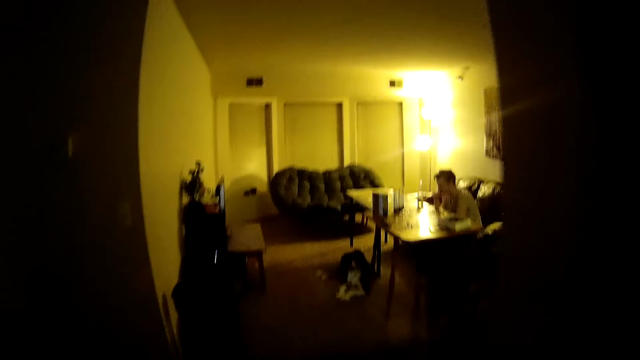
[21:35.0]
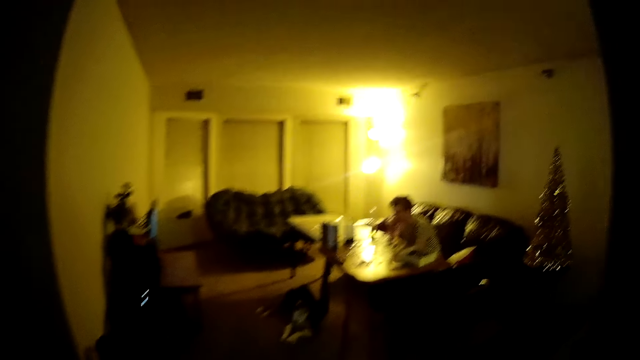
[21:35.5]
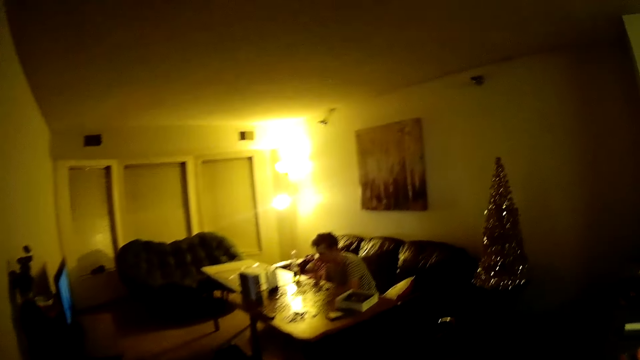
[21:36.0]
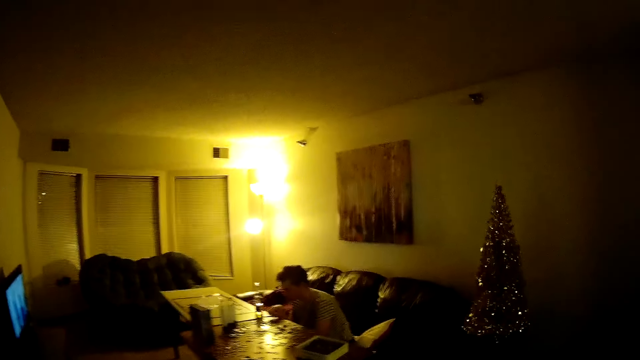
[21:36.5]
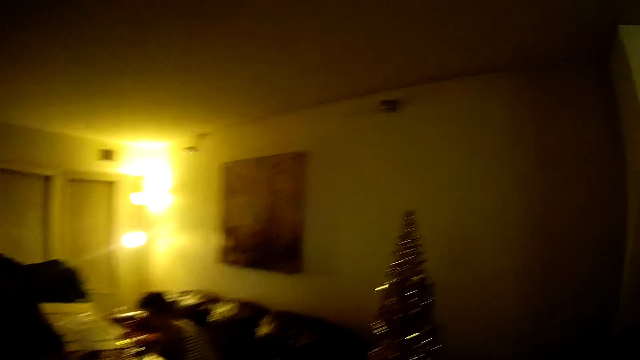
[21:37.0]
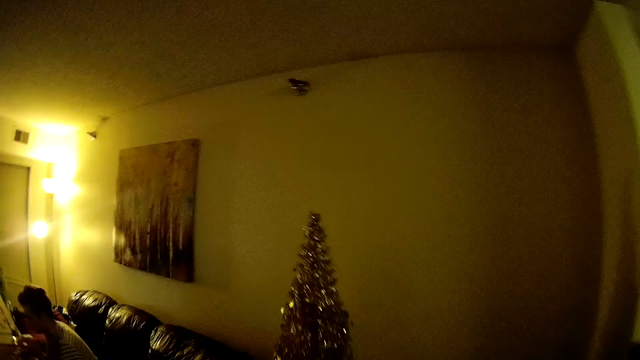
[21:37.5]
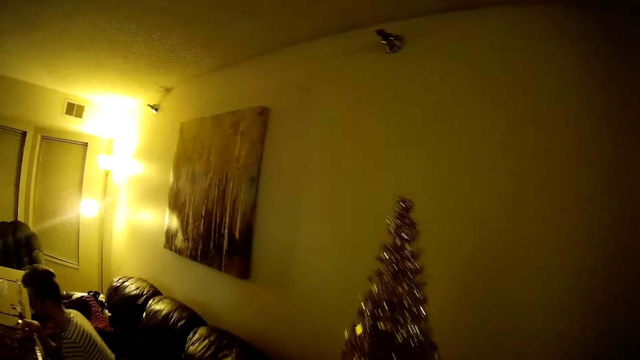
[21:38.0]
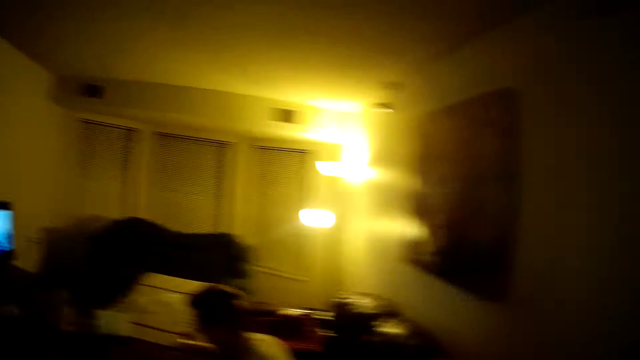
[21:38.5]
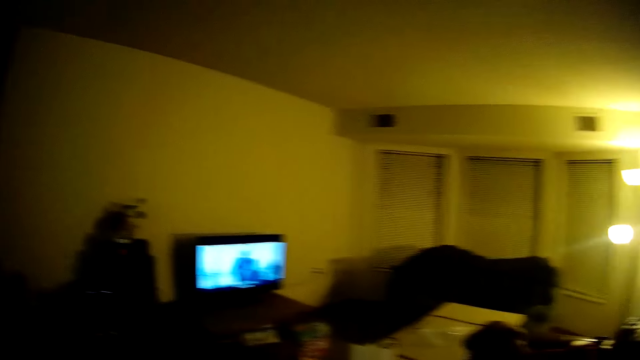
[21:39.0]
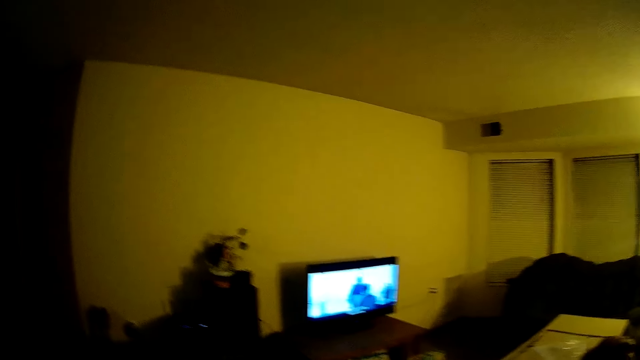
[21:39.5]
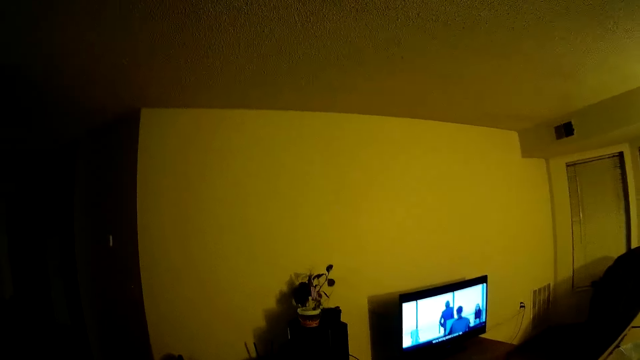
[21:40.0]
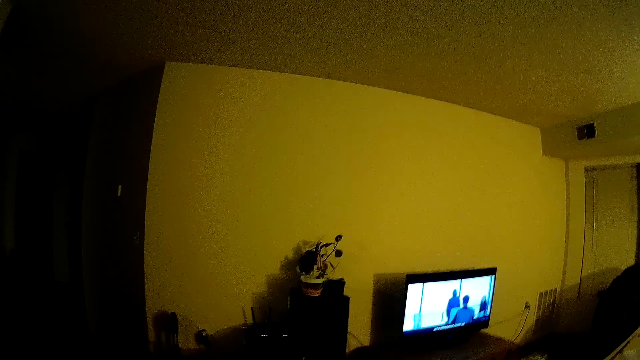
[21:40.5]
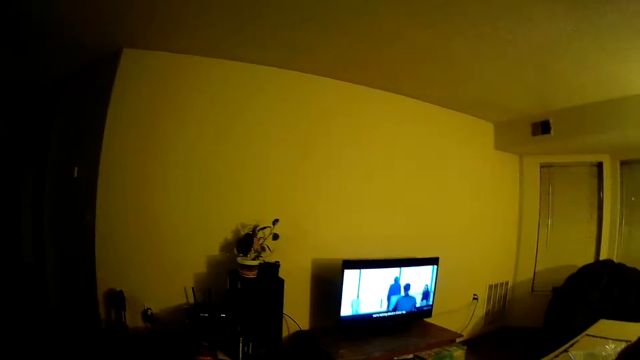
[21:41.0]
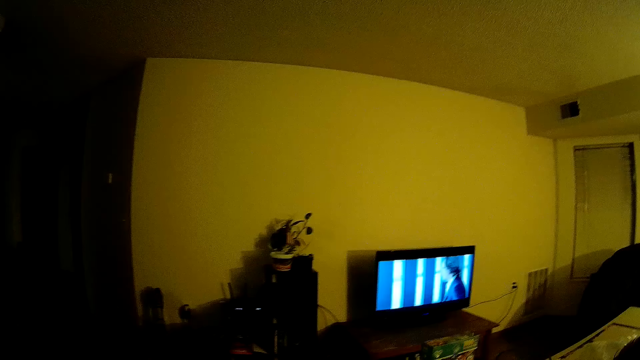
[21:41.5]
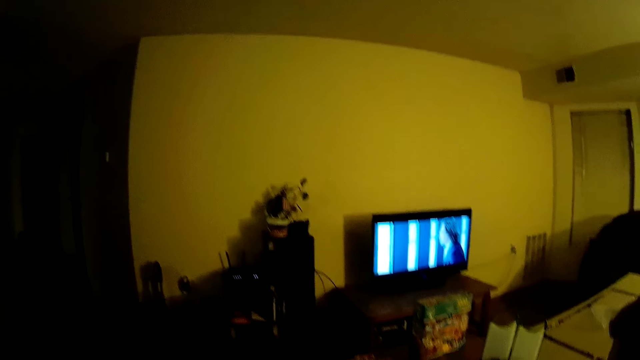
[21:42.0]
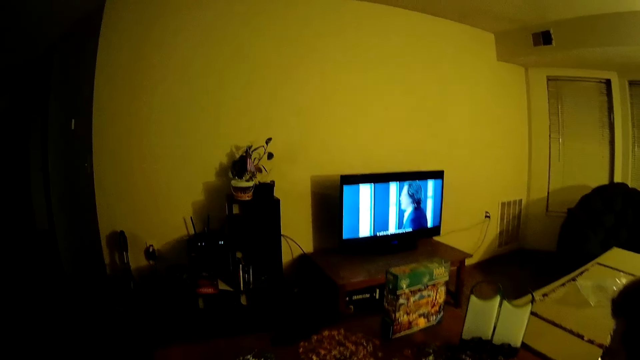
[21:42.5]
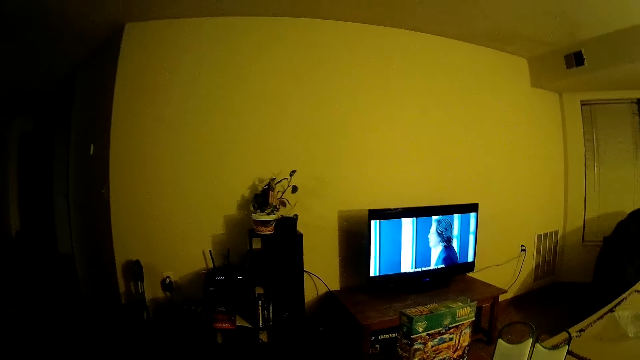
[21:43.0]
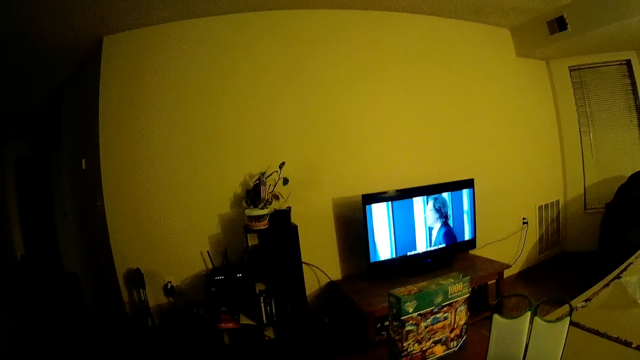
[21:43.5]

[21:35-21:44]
The camera wearer watches the television.

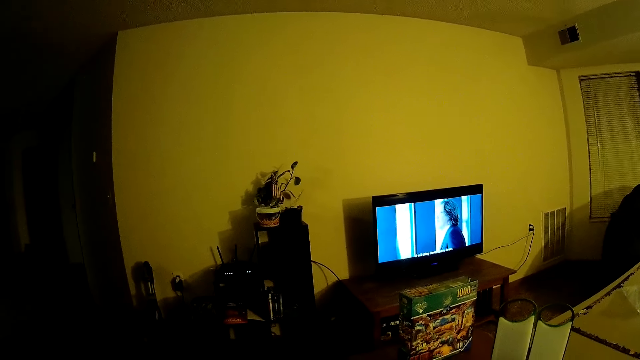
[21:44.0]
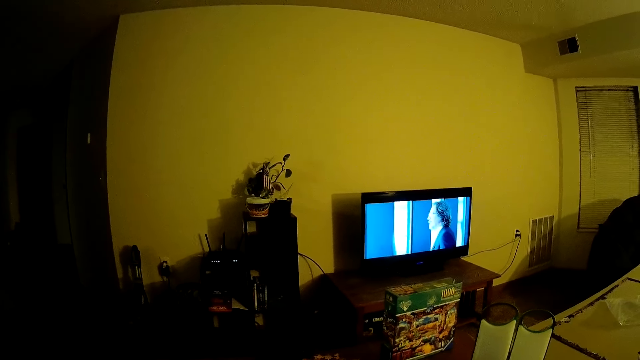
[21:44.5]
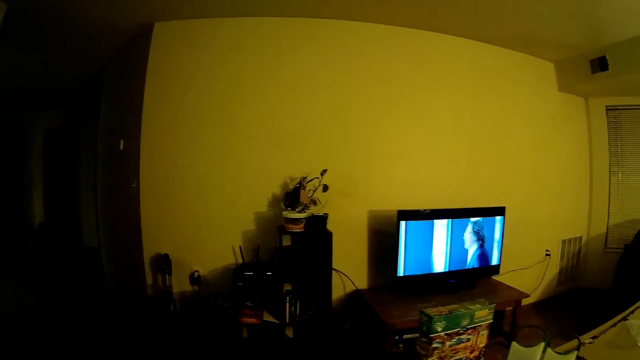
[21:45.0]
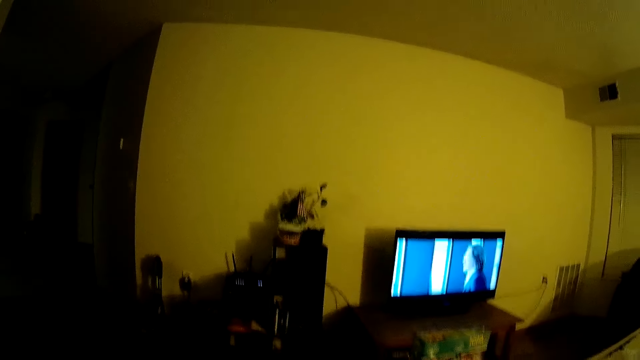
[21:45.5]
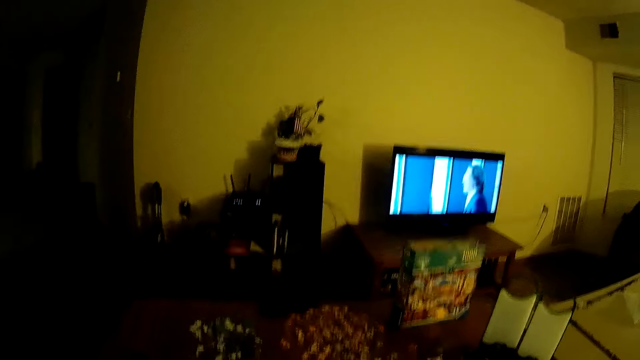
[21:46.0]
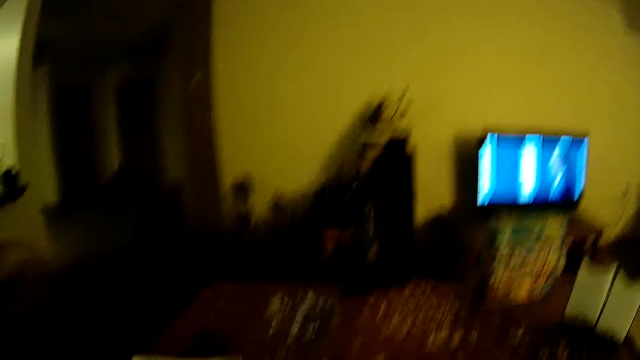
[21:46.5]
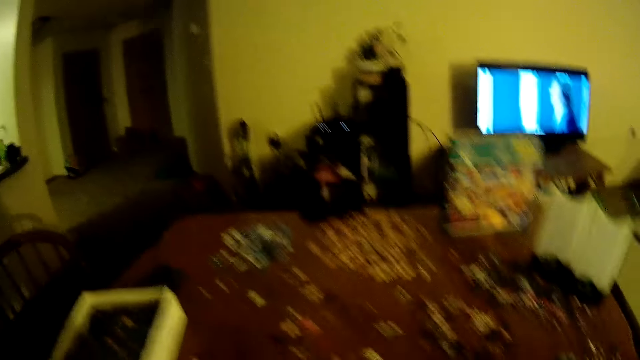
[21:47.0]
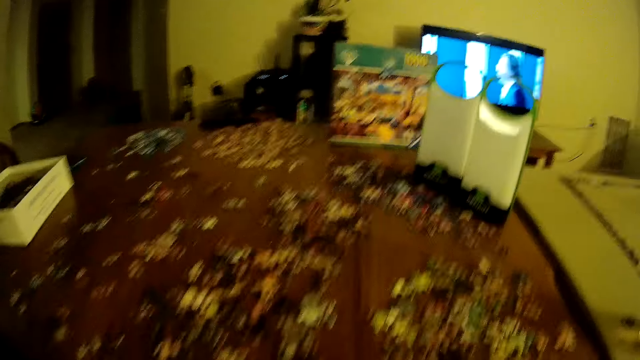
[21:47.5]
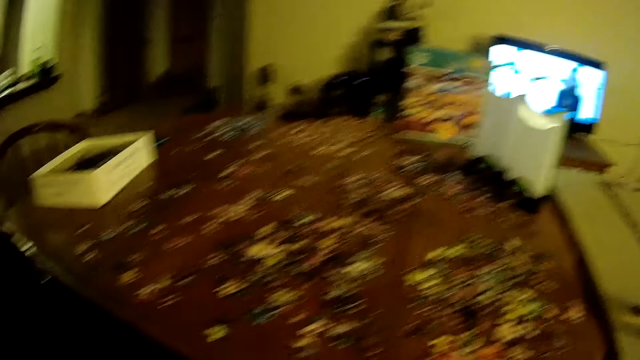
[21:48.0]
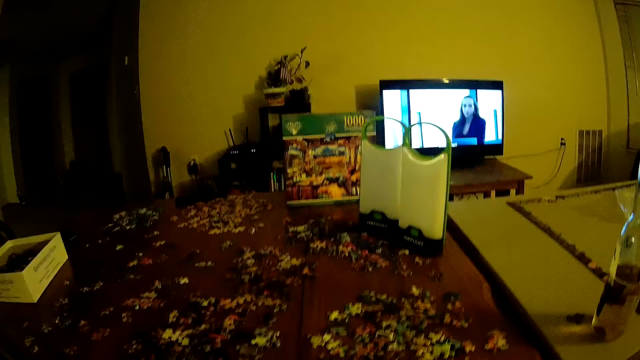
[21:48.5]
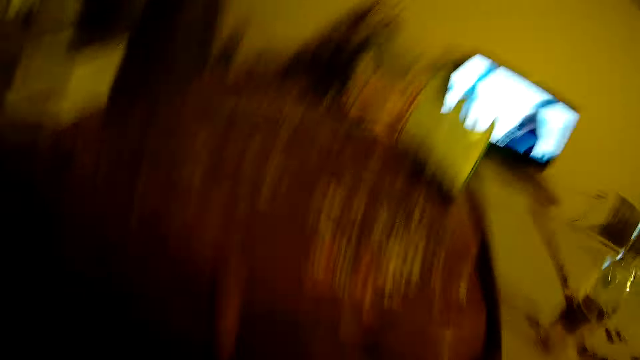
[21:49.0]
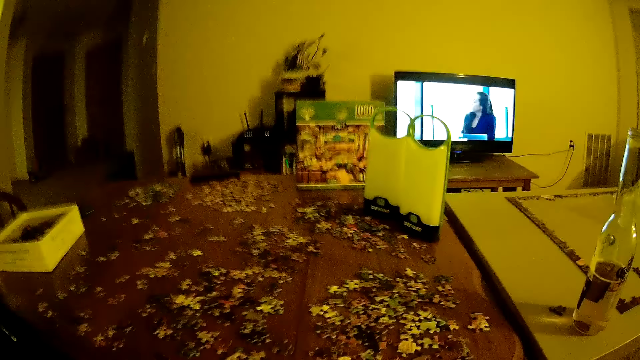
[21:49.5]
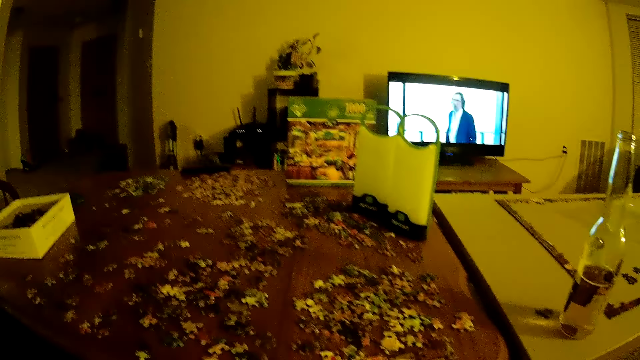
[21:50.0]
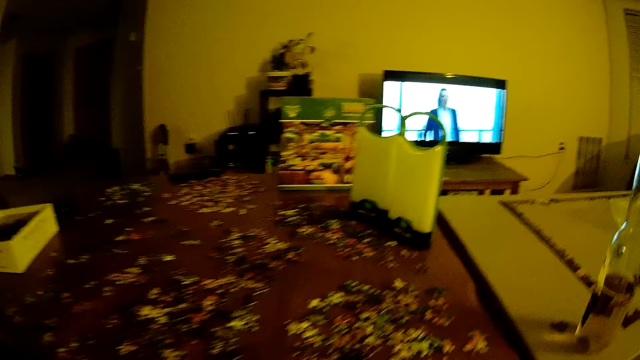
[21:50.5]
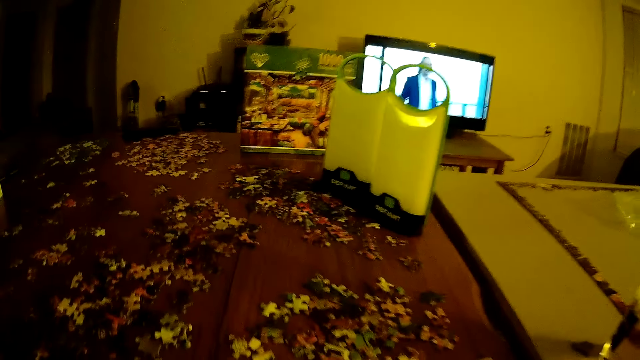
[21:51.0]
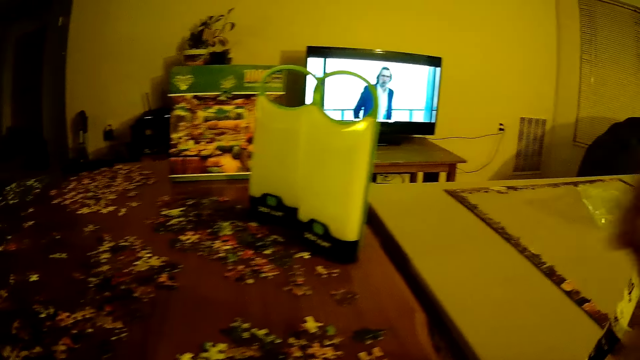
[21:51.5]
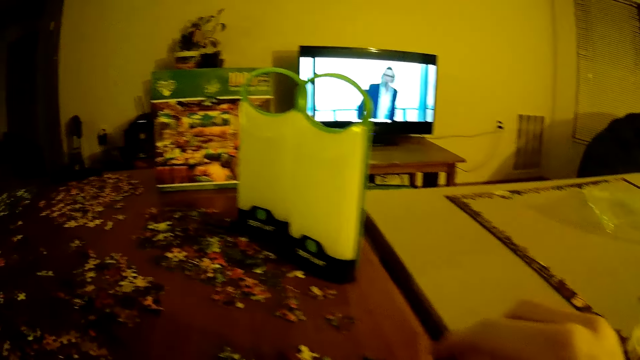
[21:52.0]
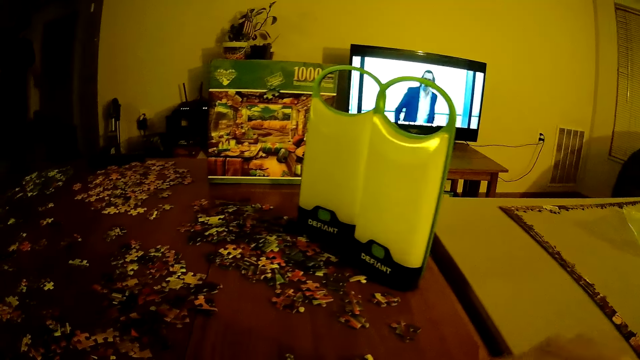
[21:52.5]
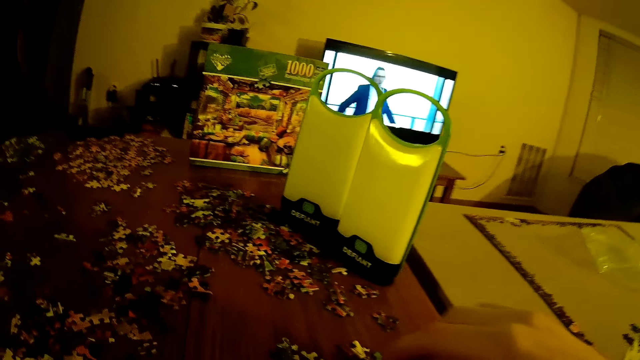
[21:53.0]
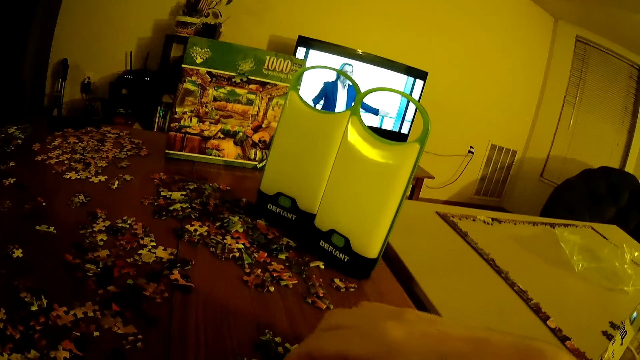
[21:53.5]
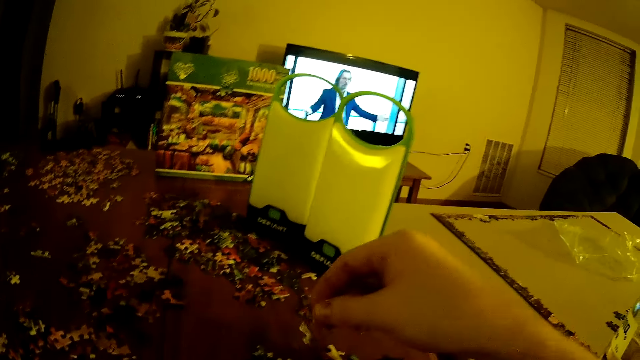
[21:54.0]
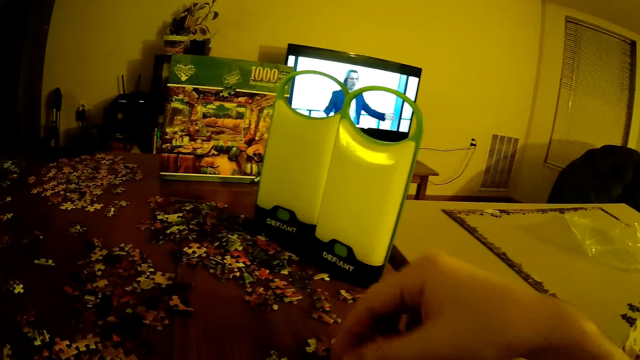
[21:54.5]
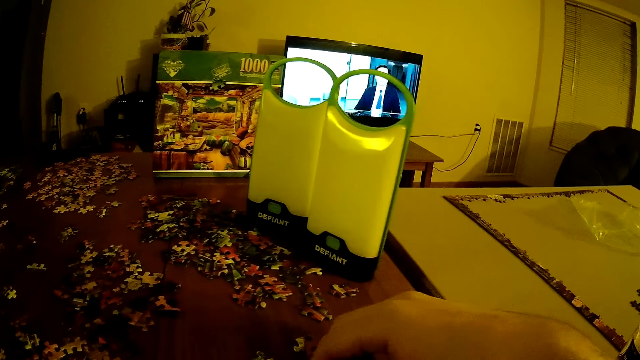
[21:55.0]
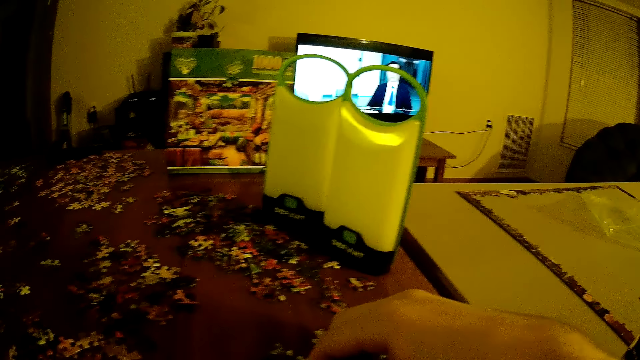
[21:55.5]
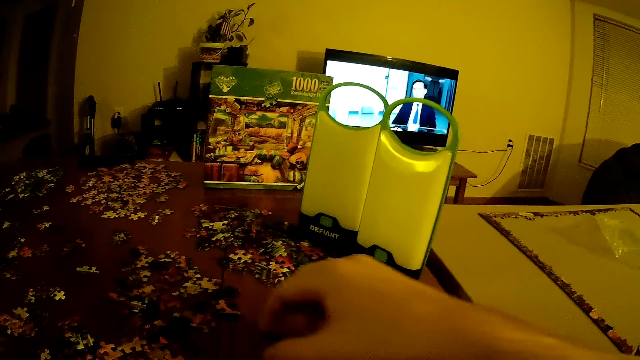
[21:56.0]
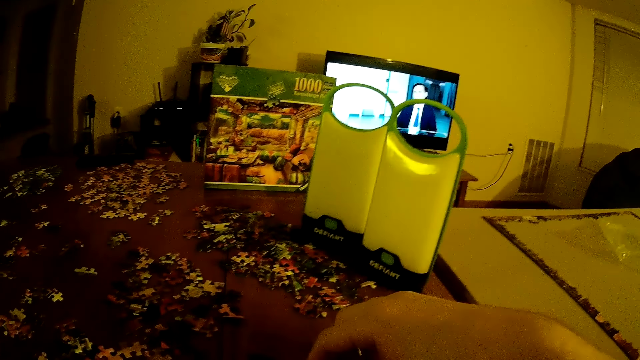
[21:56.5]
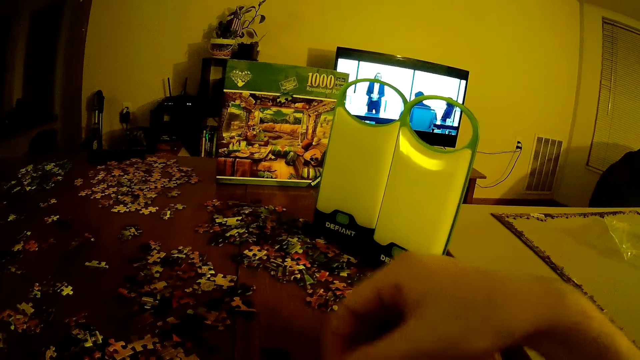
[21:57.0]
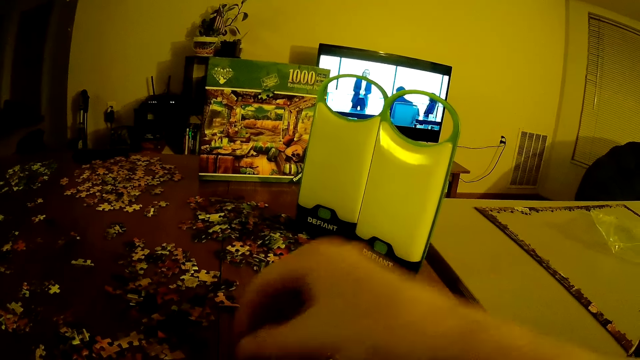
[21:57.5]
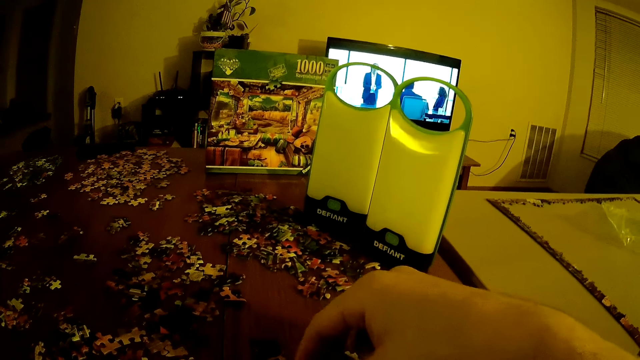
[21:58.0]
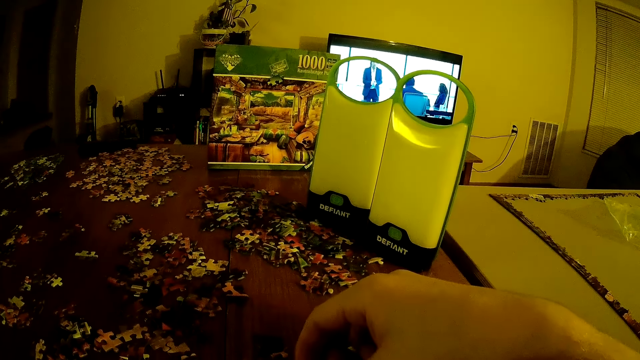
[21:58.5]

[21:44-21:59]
The camera wearer looks at the table. They sit down. A man assembles the jigsaw. The camera wearer assembles the jigsaw. The man arranges playing cards on the table.
